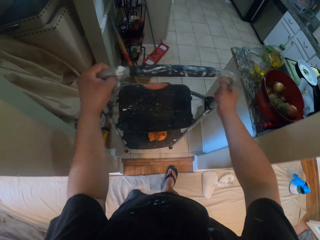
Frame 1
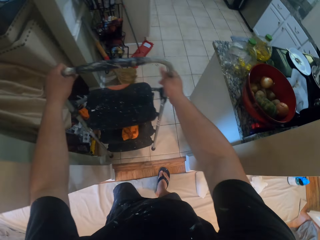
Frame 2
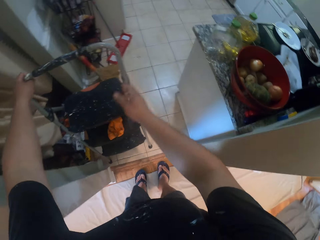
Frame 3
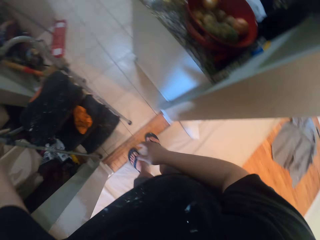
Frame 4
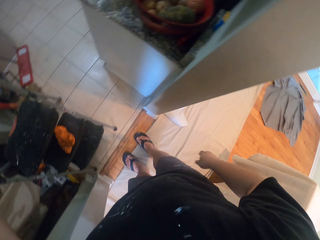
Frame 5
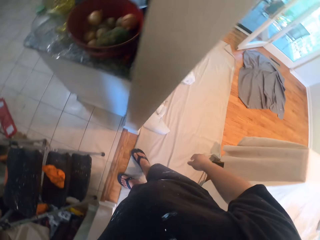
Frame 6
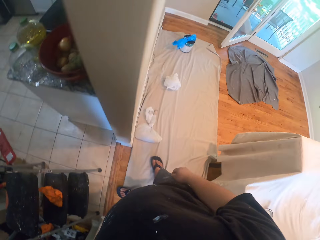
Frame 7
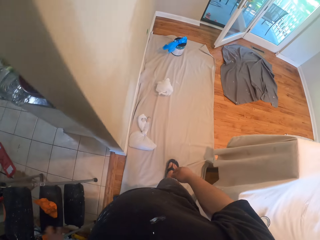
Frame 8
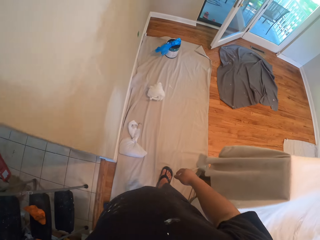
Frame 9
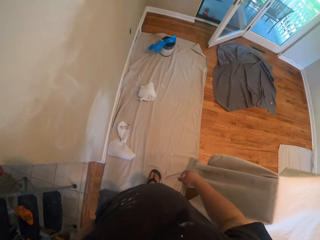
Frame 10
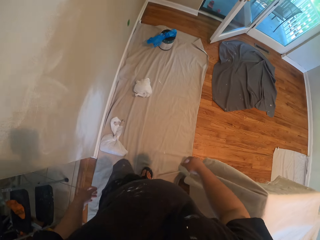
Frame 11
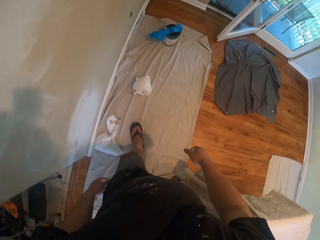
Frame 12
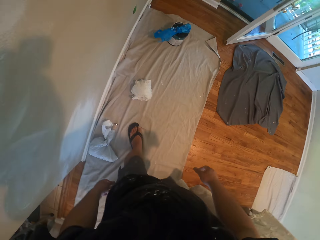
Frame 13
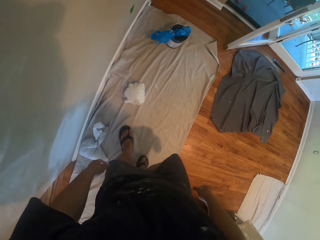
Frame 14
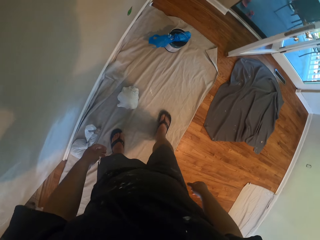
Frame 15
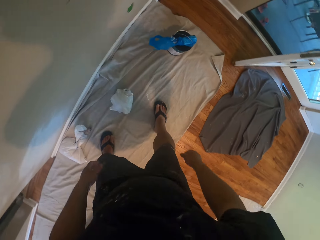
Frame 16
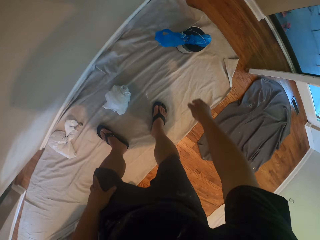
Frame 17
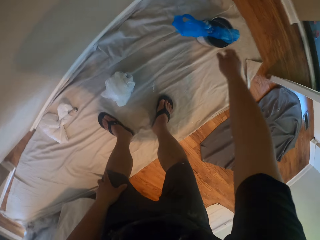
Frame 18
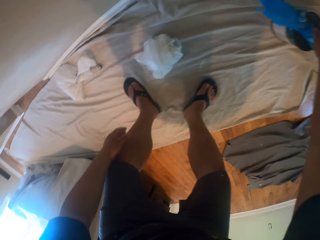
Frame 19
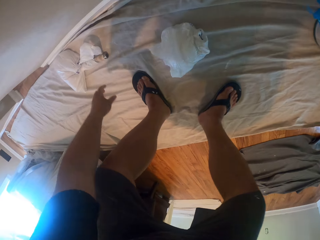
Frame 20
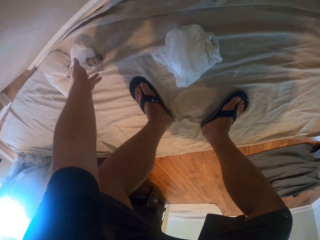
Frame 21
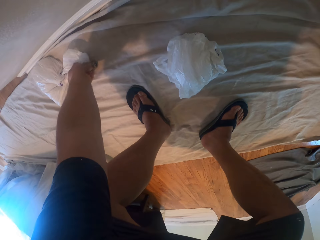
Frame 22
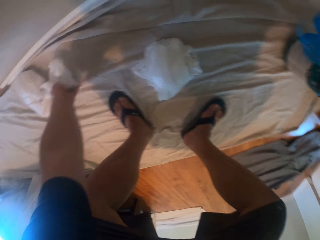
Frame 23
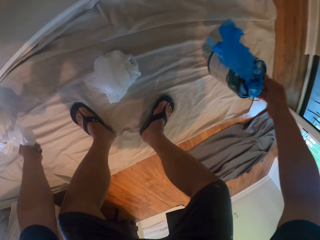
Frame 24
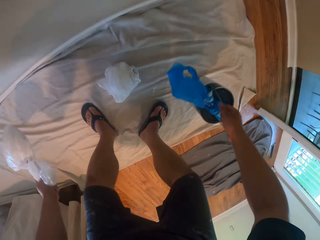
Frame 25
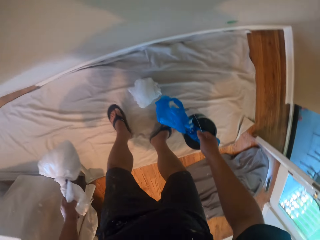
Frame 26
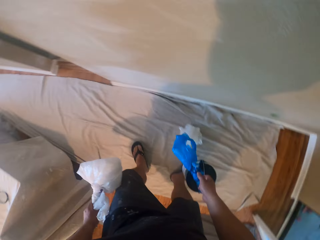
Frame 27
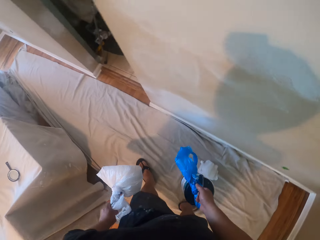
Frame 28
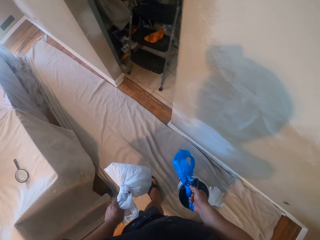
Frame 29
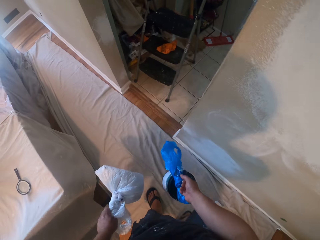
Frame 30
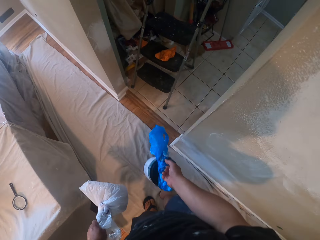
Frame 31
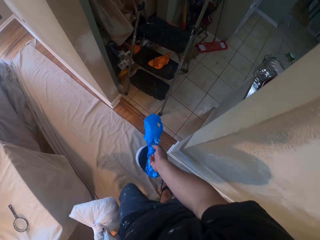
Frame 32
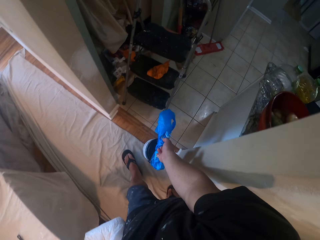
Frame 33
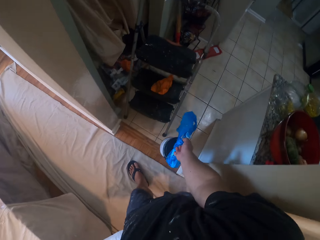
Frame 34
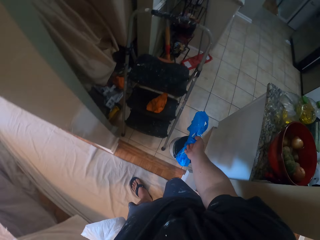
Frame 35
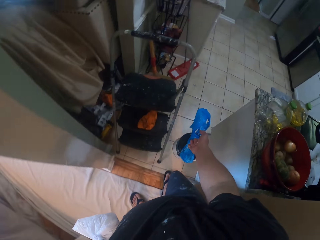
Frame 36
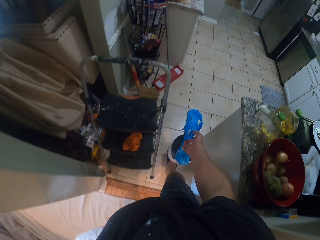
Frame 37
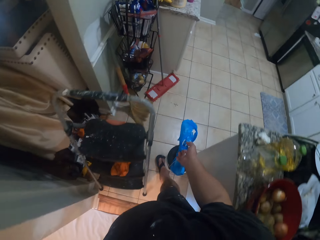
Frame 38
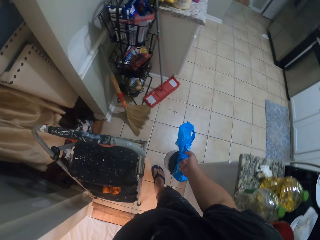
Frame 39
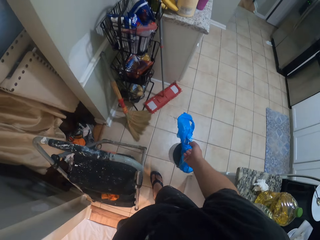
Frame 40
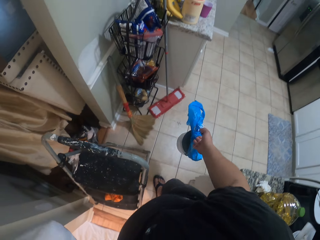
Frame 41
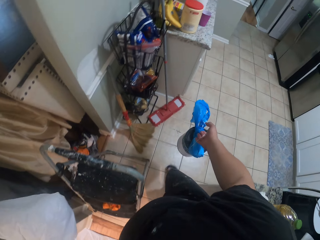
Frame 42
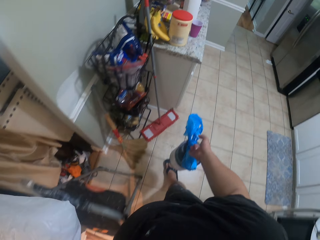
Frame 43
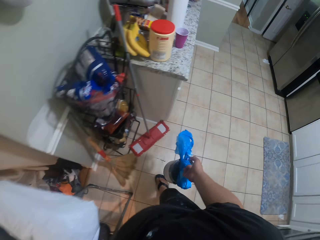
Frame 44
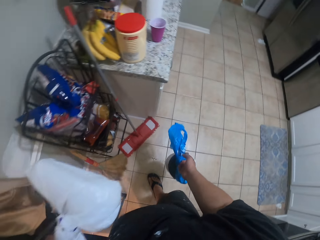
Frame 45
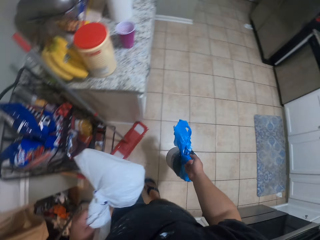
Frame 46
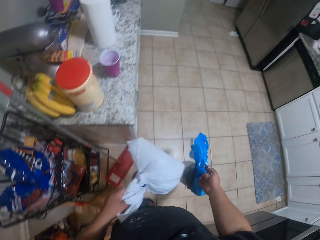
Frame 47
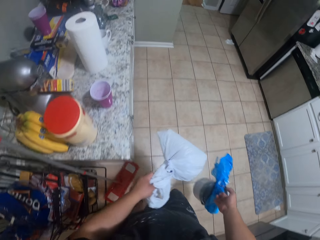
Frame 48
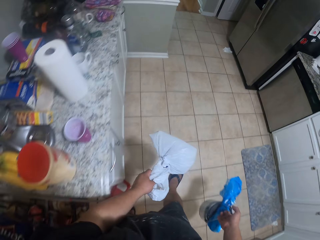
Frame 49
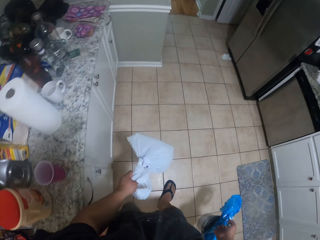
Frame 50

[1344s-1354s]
The camera wearer puts a ladder in another room. He walks in the room. He grabs a flask on the material on the floor with his right hand. He picks a plastic bag on the material on the floor. He walks to another room. He carries the flask and plastic bag into the kitchen.

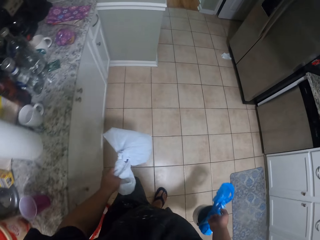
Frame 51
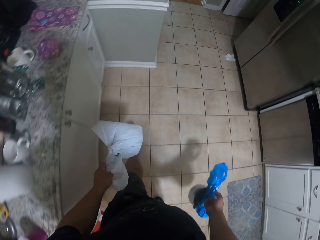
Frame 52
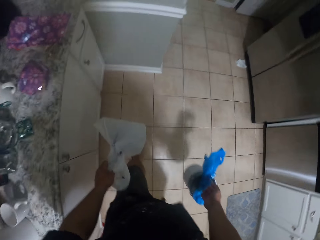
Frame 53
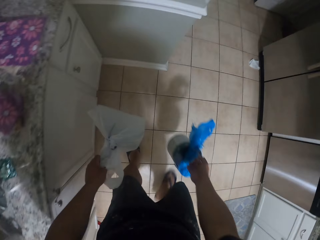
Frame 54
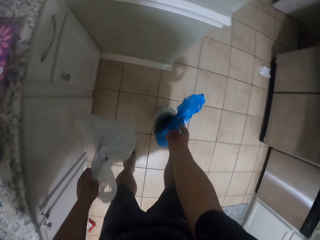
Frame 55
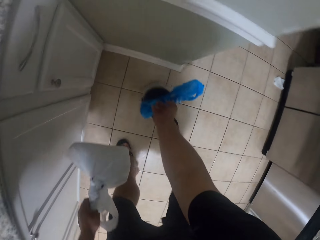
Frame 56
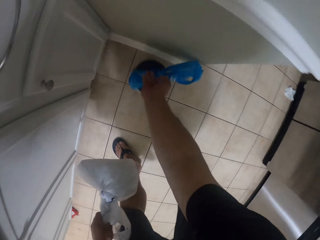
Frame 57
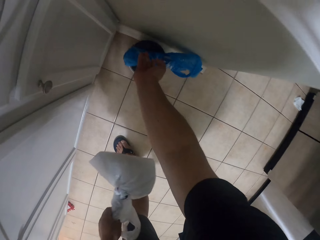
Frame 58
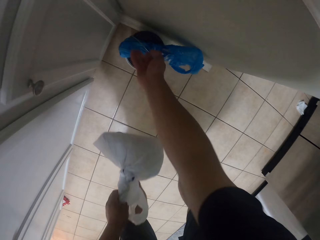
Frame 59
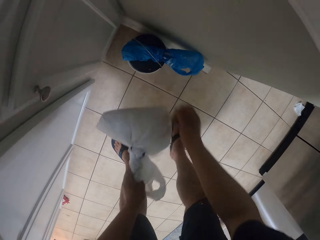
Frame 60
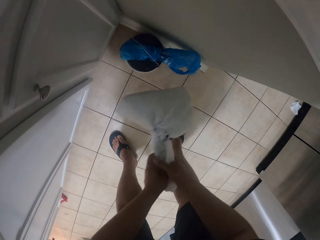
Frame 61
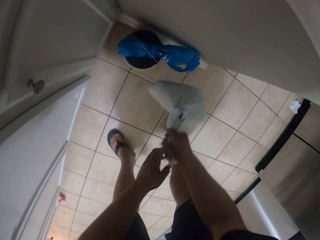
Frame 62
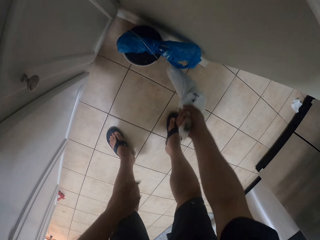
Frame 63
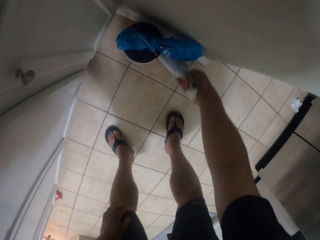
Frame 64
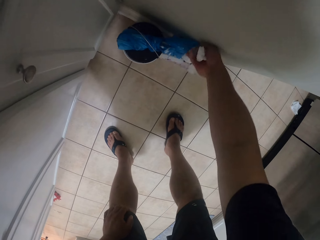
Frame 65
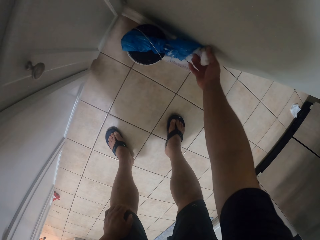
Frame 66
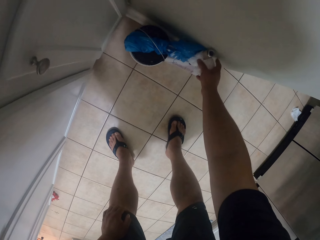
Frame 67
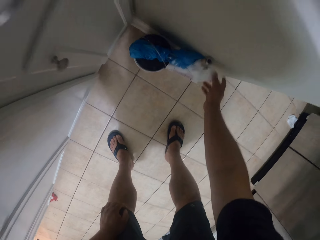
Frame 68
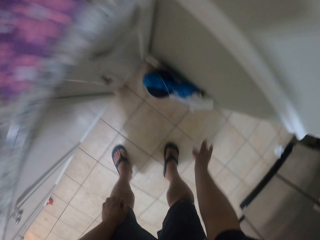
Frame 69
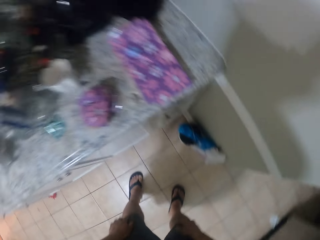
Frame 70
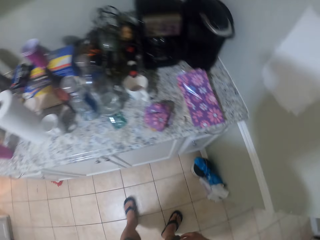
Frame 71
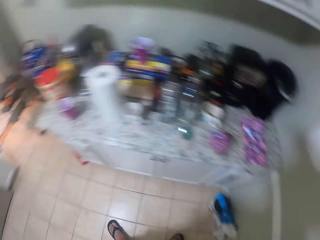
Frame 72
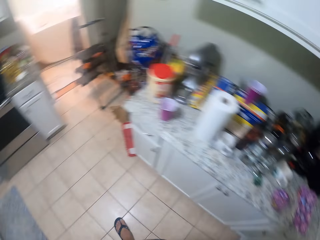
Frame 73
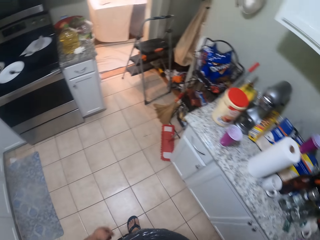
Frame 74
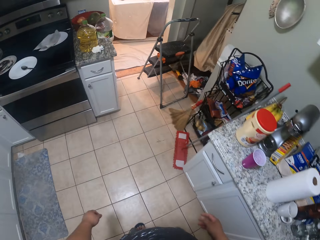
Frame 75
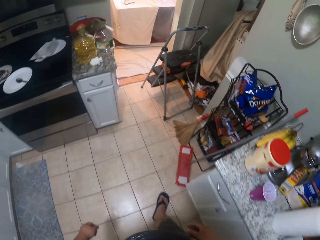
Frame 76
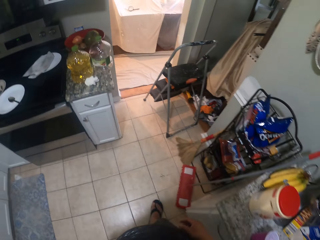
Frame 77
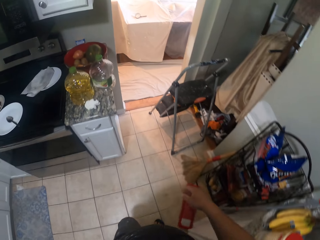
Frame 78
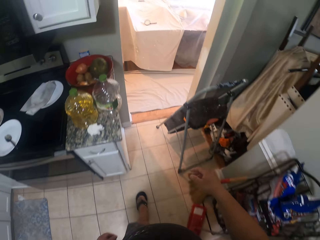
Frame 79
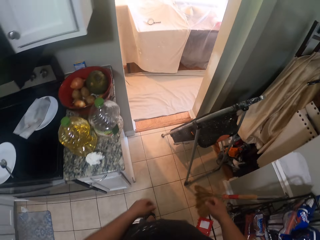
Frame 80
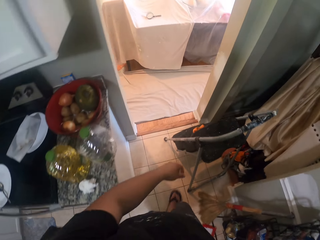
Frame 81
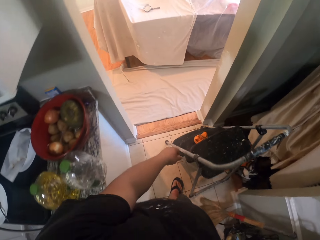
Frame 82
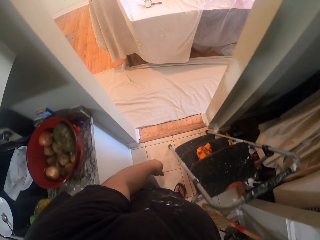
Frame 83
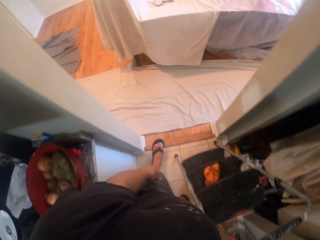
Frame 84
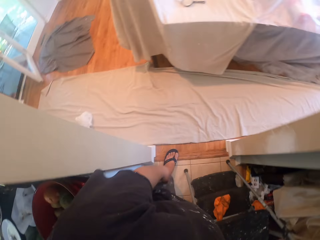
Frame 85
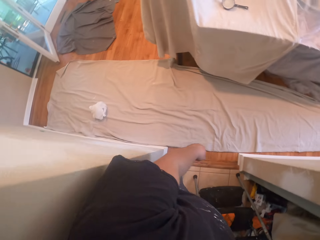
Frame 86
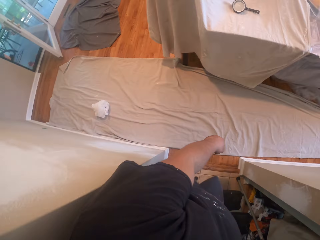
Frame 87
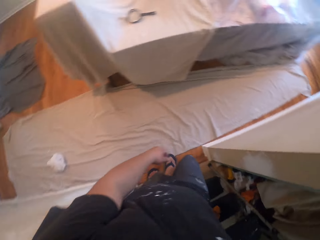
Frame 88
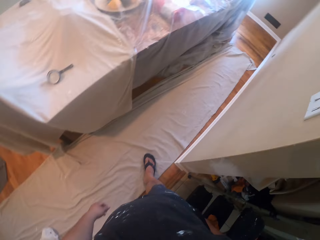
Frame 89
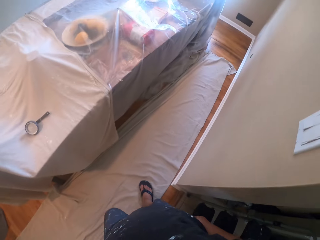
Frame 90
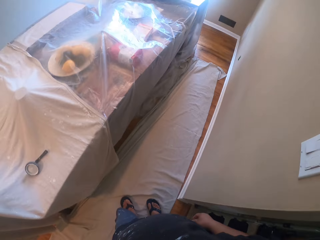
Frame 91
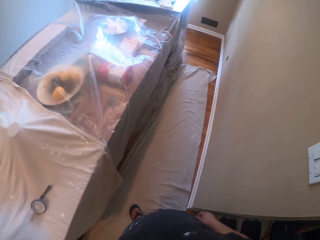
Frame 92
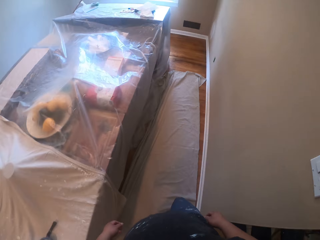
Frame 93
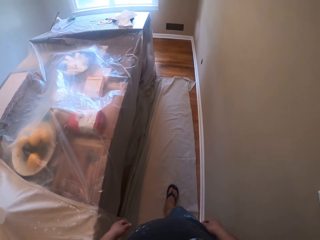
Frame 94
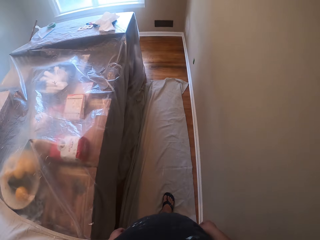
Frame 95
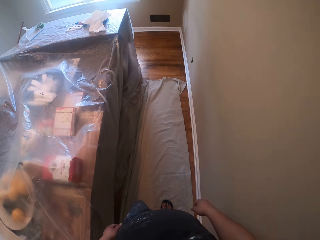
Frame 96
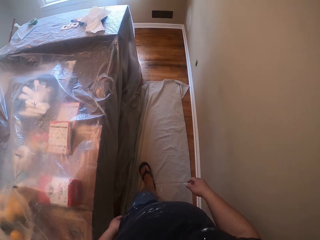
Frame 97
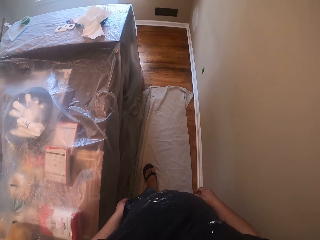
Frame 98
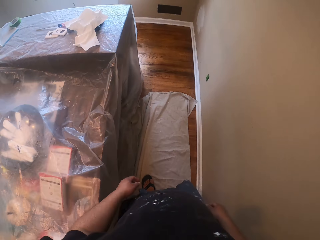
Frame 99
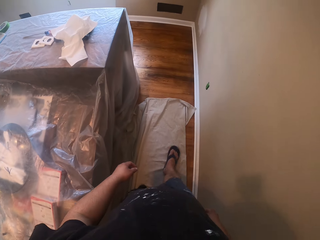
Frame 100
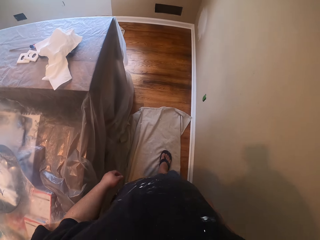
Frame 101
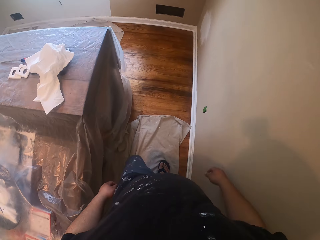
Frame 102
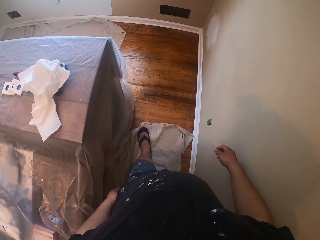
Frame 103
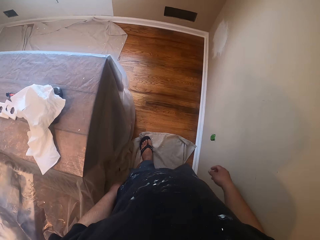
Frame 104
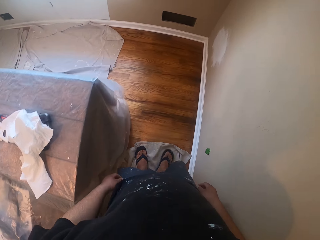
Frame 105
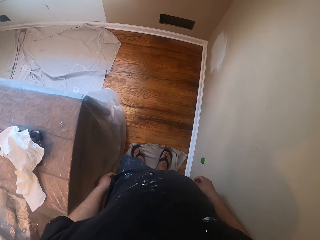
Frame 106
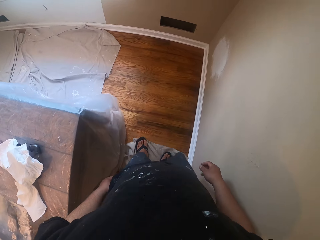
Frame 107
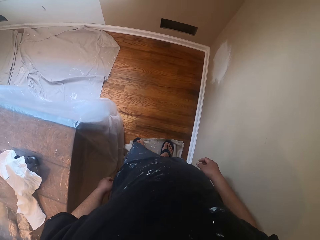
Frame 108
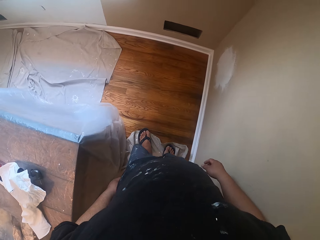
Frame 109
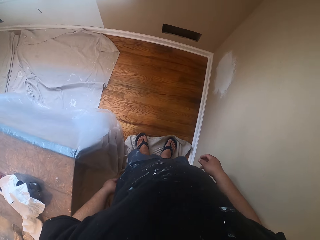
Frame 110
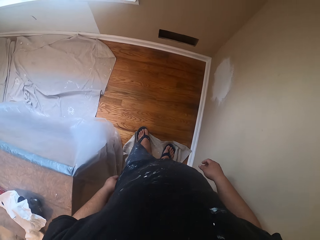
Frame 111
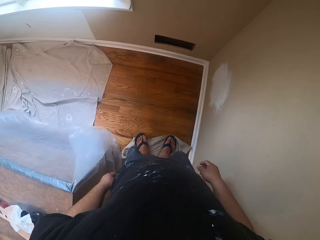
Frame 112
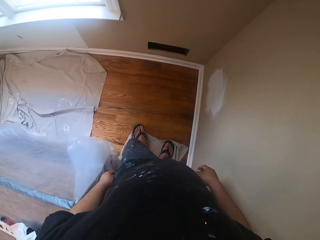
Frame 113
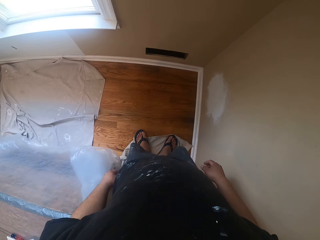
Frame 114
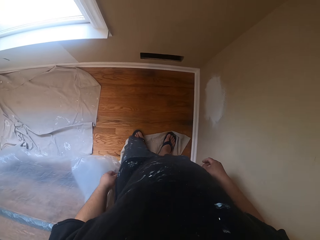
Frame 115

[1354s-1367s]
The camera wearer drops the flask on the floor beside a cupboard in the kitchen. He keeps the plastic bag beside the flask. He walks out of the kitchen. He walks on the material on the floor. He moves the material on the floor with both of his legs from the edge of it.
